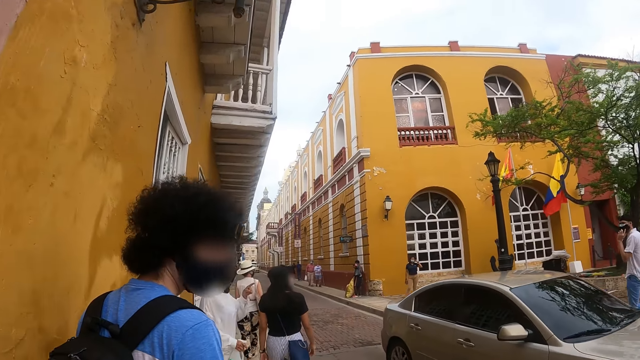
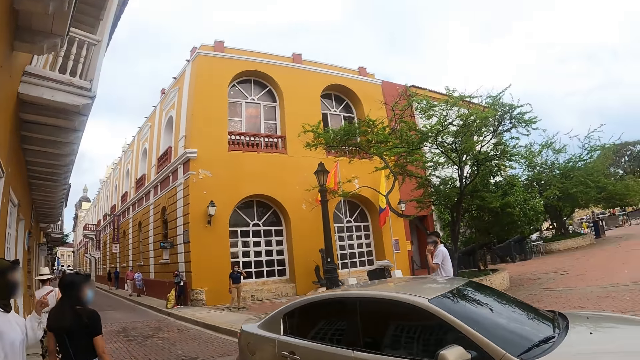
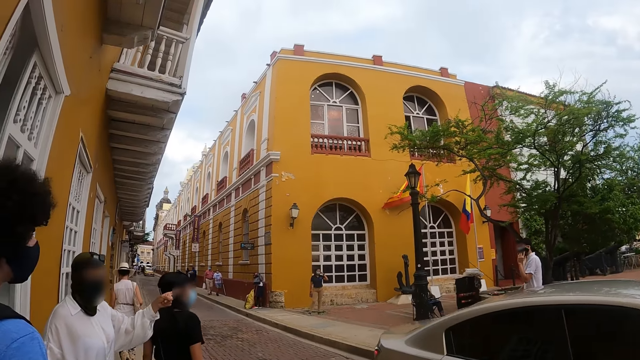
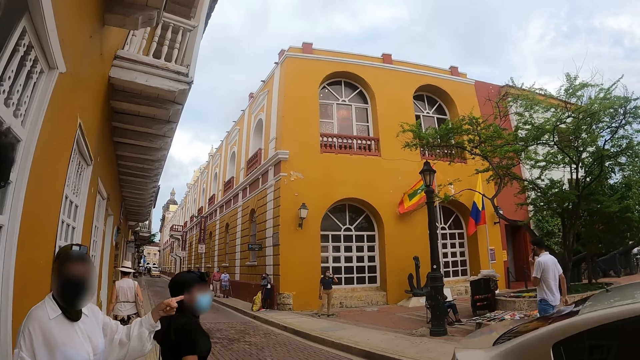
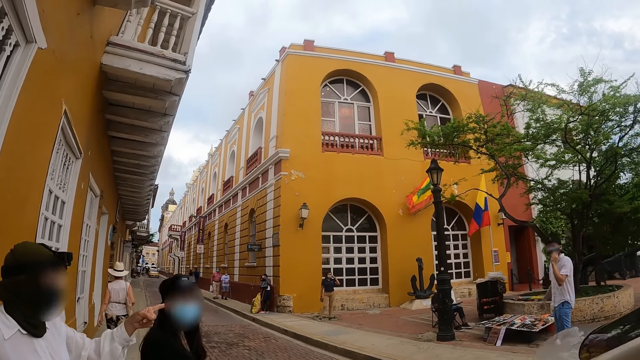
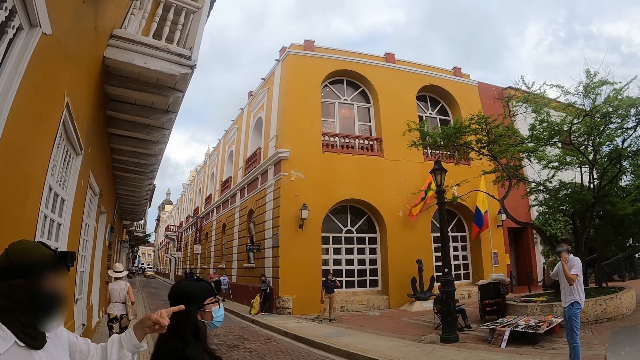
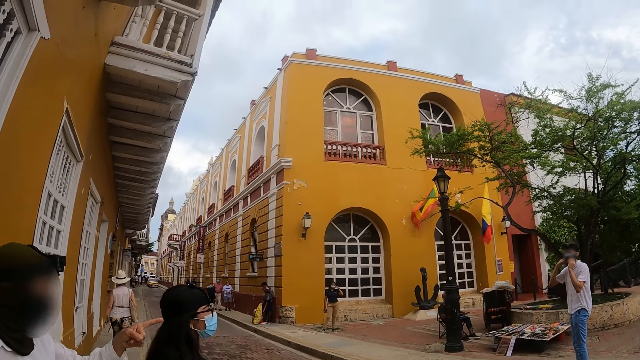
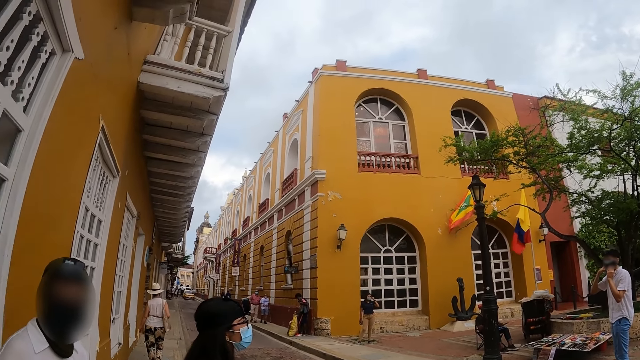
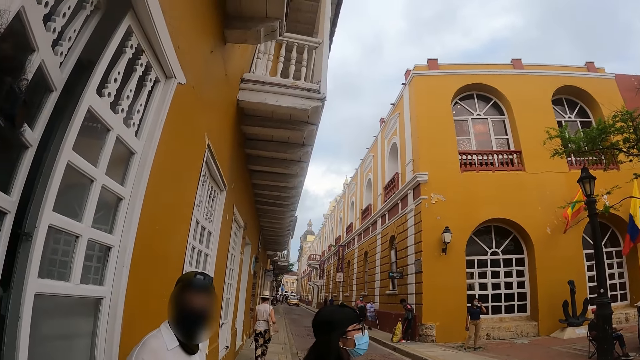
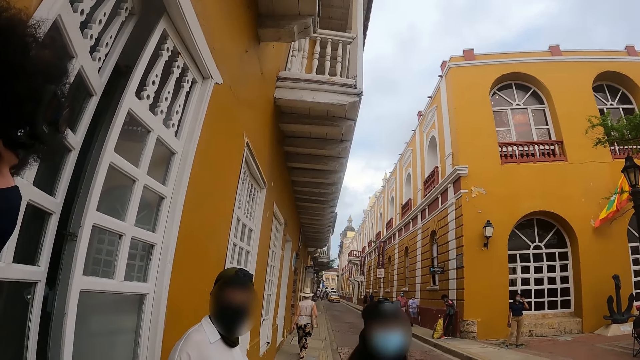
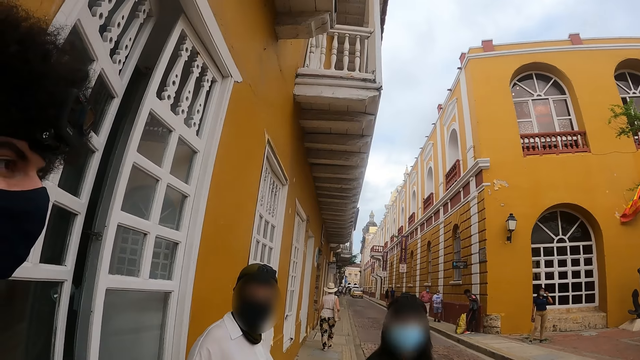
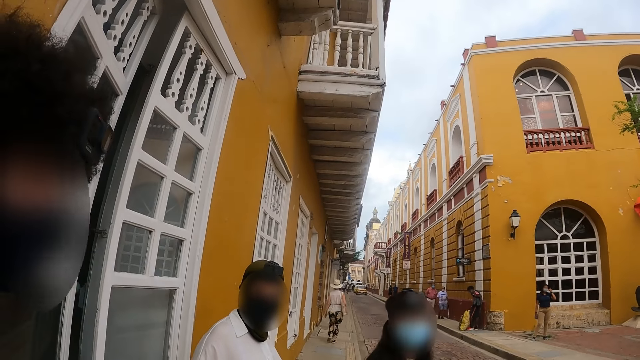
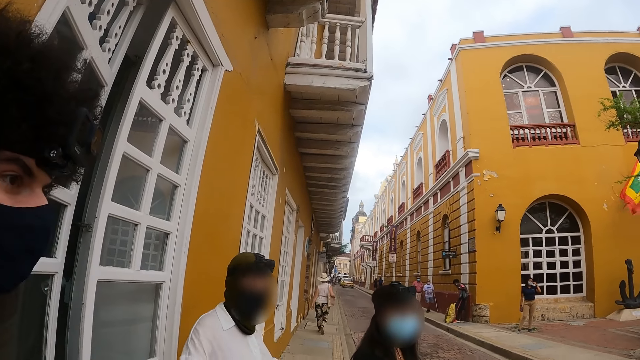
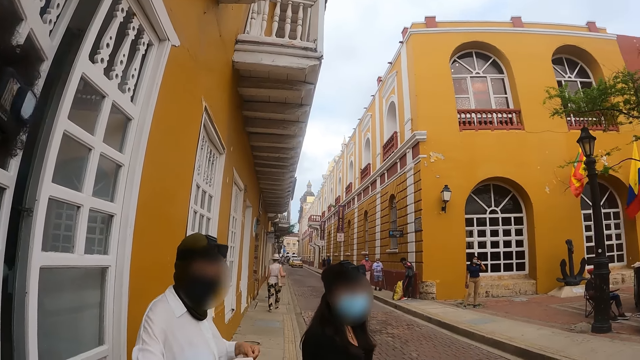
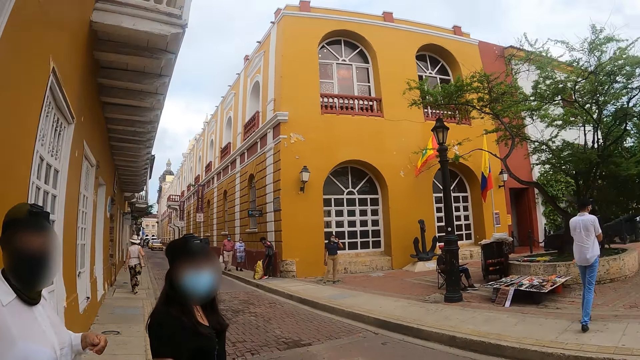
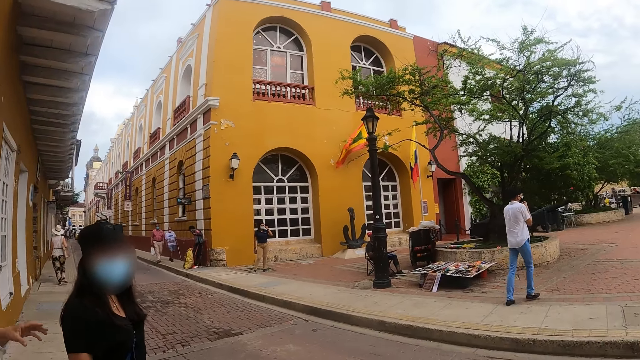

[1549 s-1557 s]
The camera wearer looks around. They stand. They look ahead.

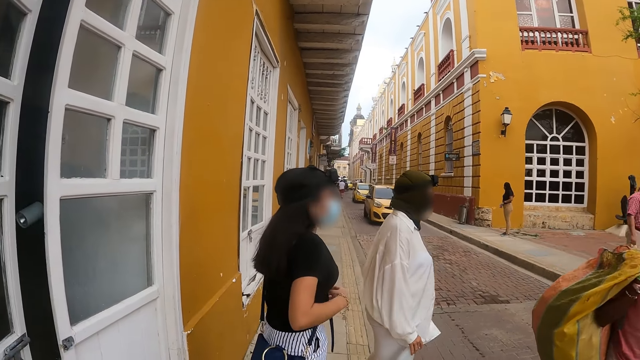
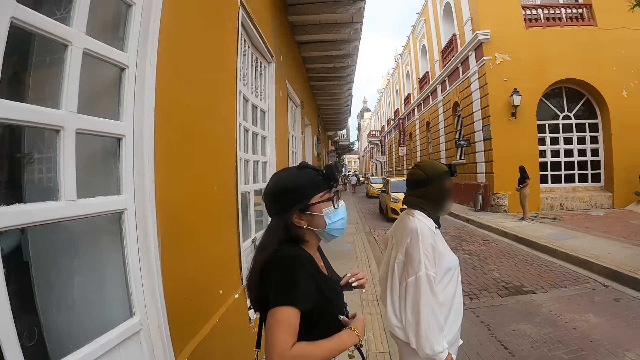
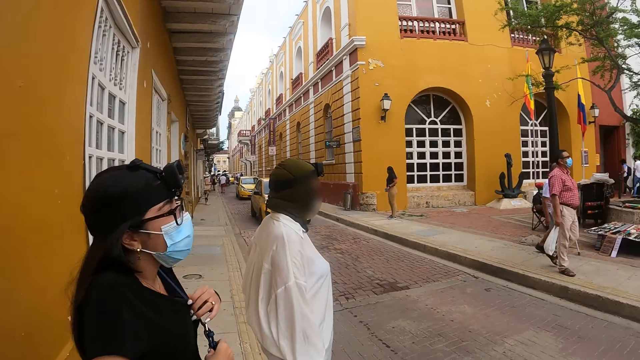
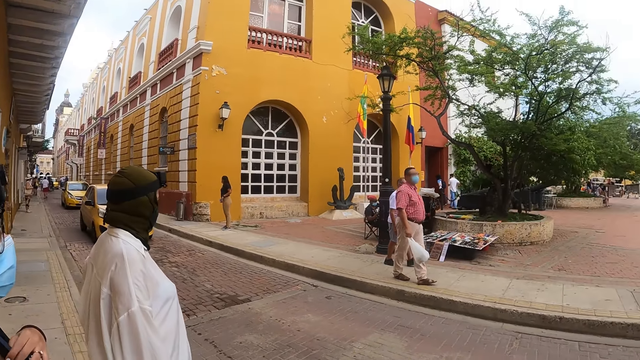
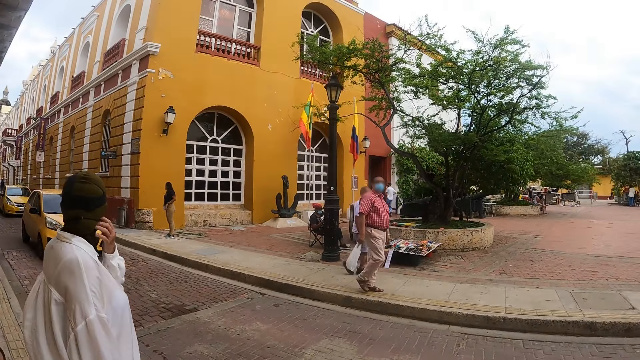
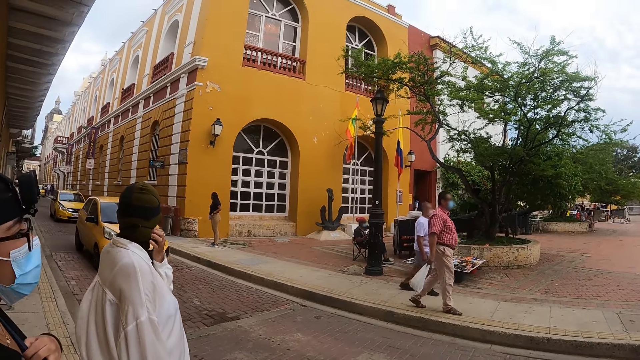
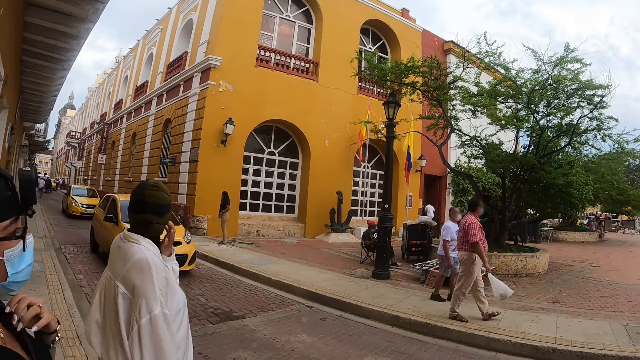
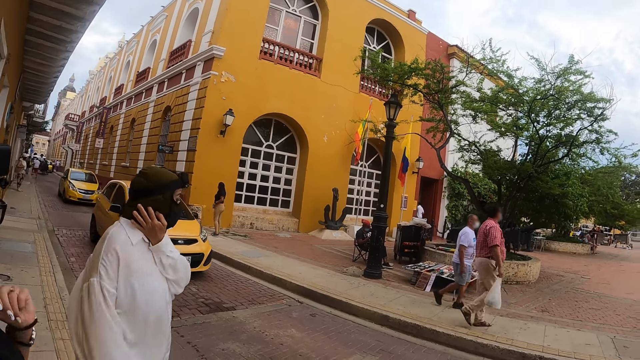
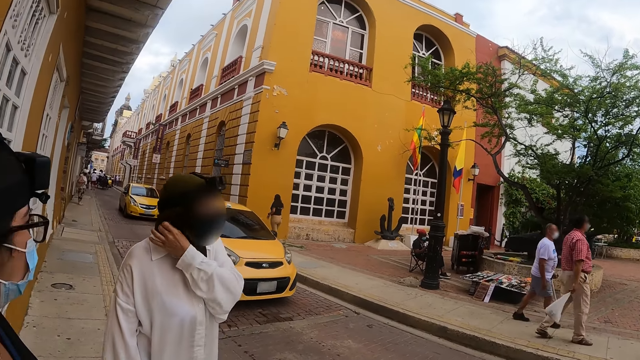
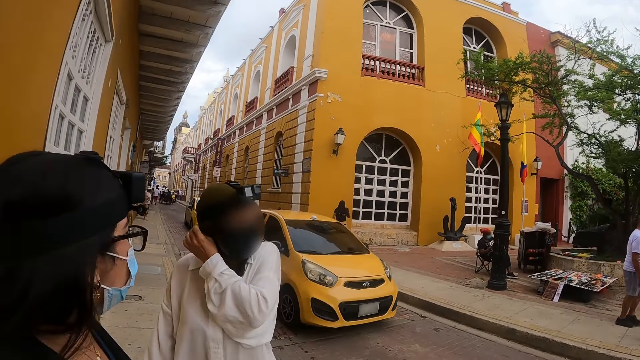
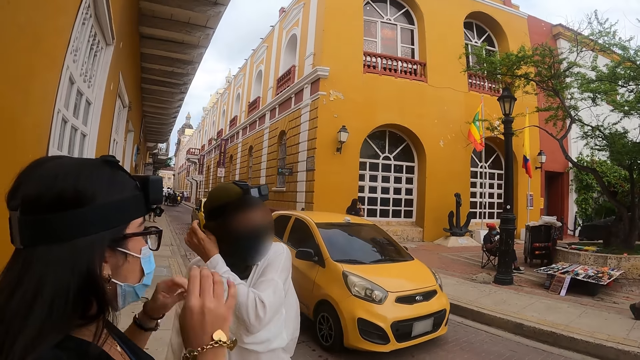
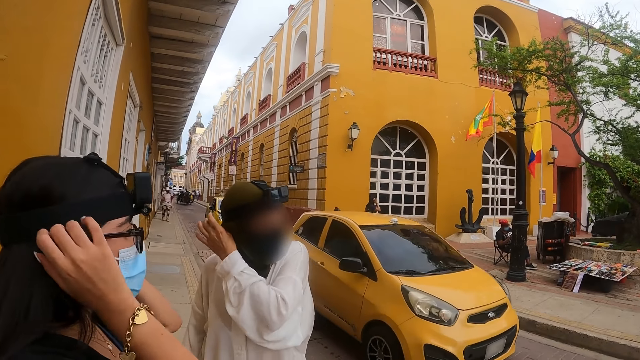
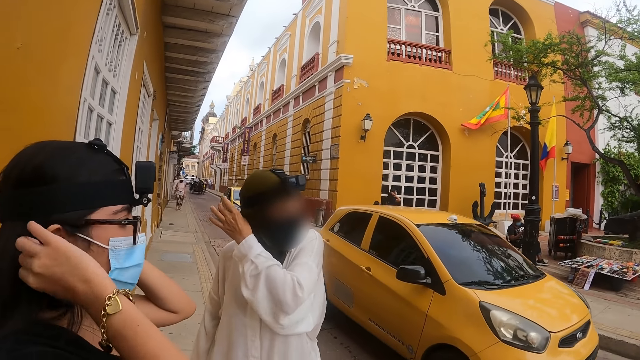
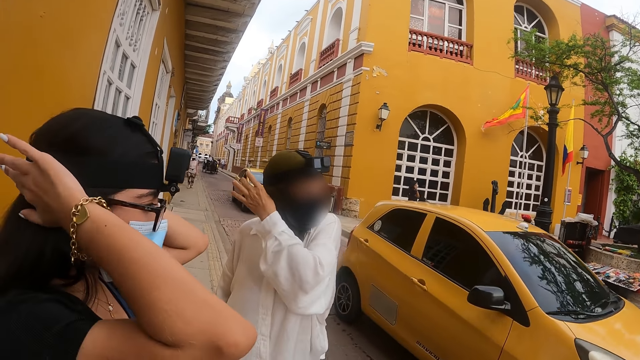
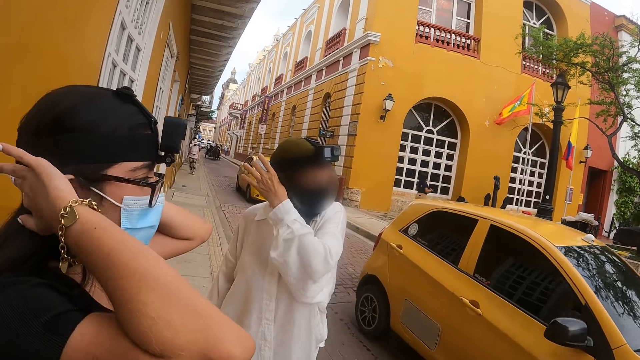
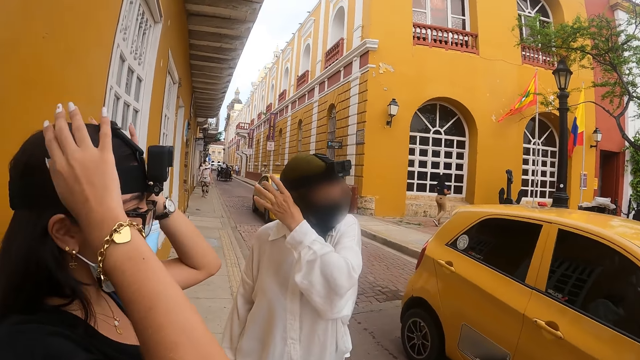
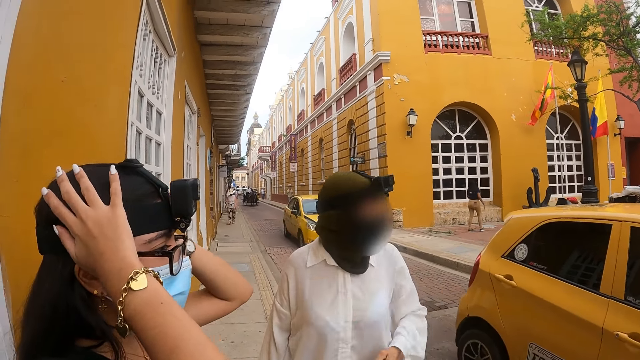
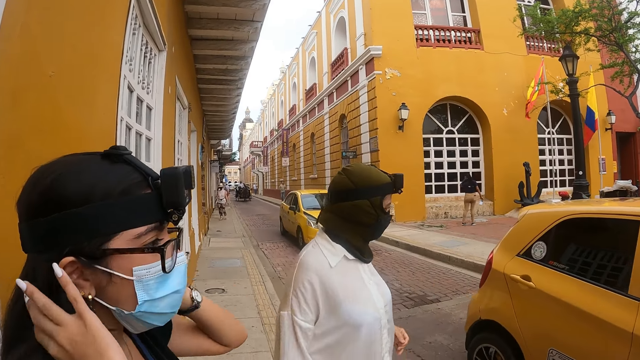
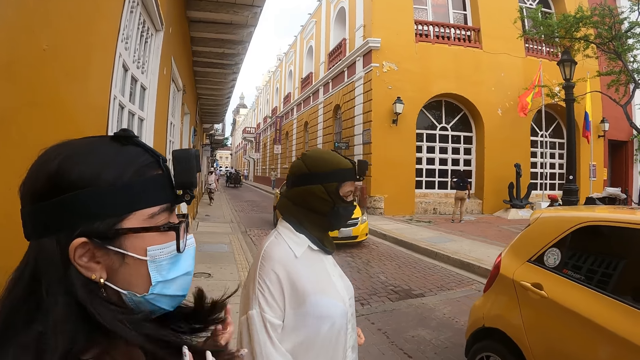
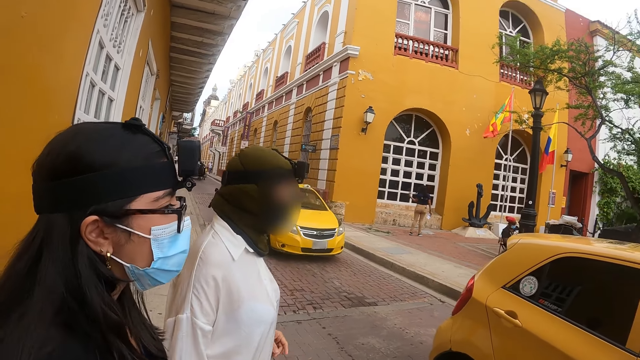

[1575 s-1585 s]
The camera wearer walks ahead. They stand. They look ahead.

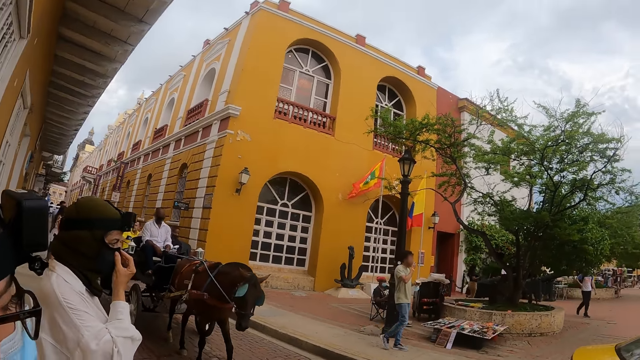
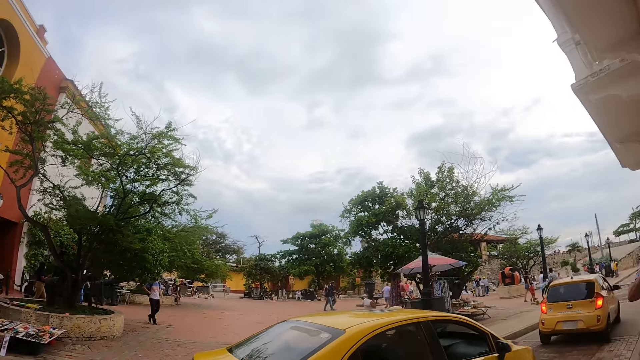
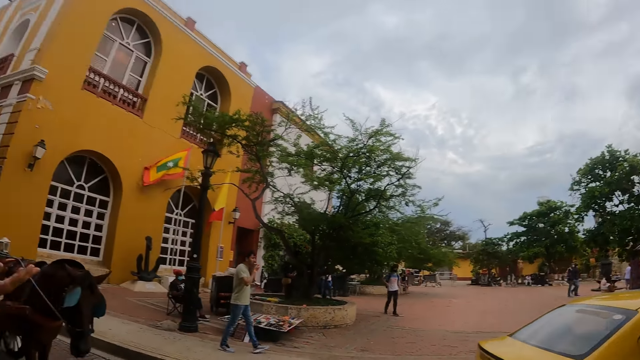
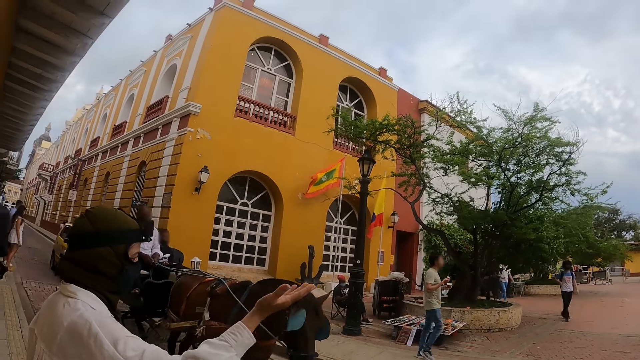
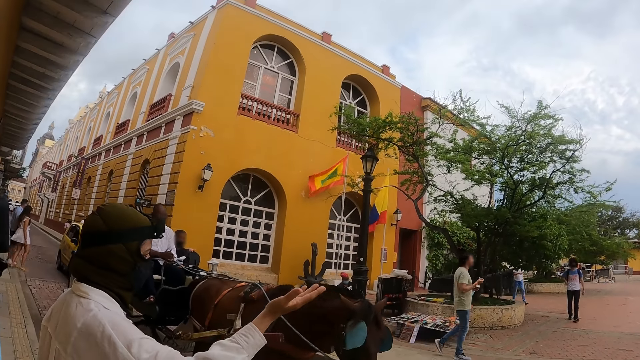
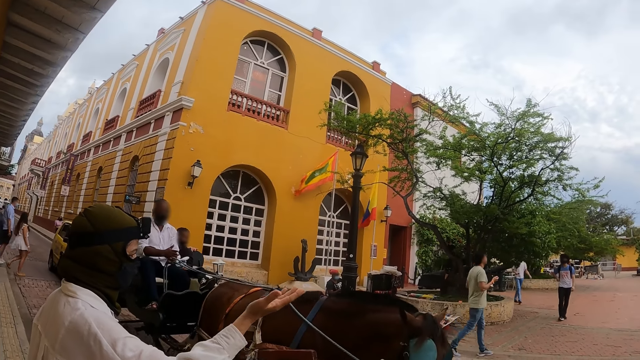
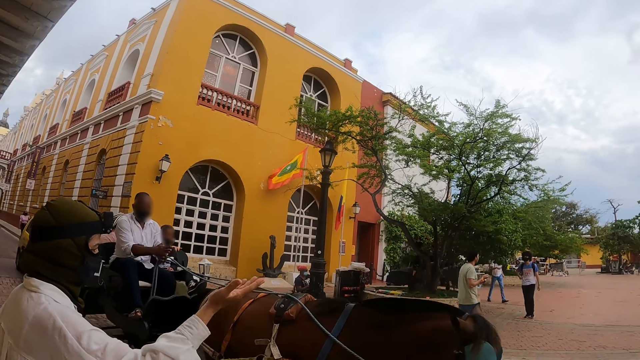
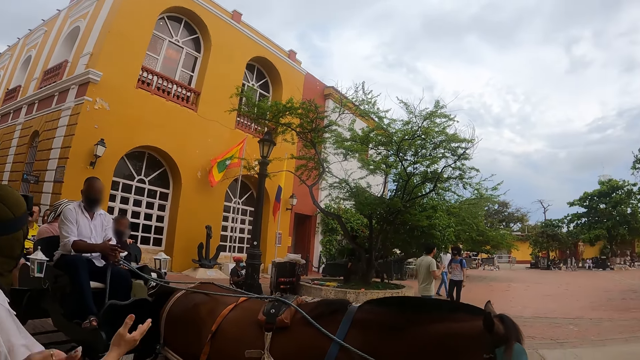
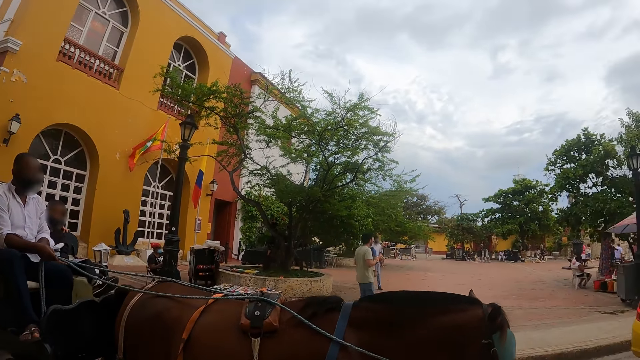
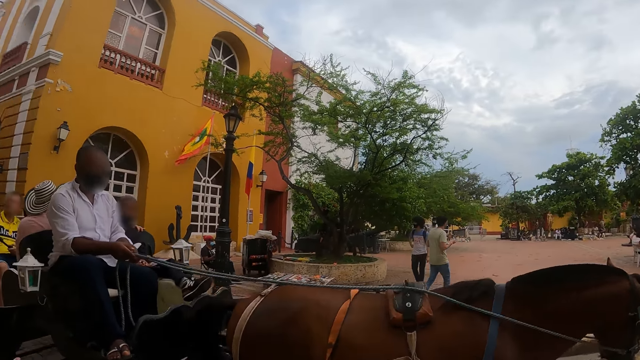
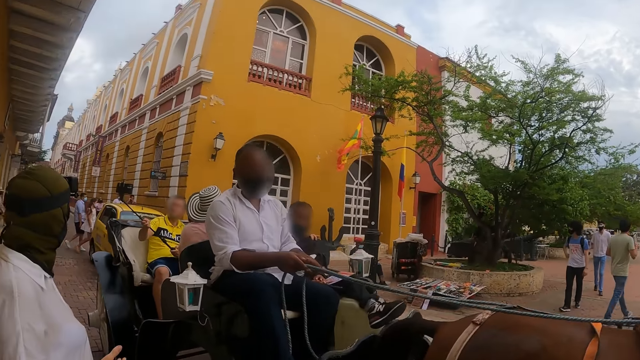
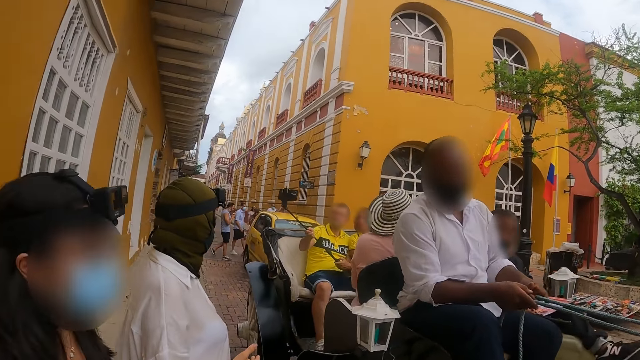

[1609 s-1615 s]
The camera wearer looks around. They look ahead.
